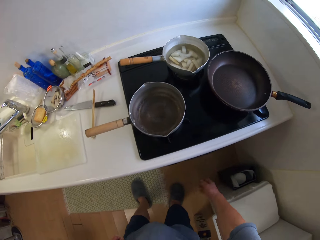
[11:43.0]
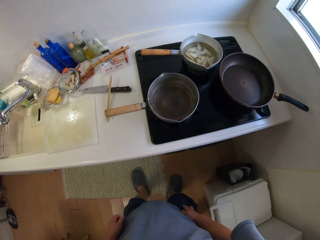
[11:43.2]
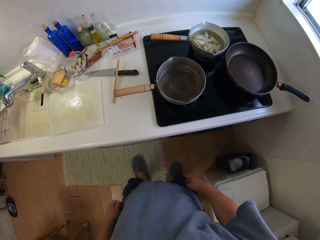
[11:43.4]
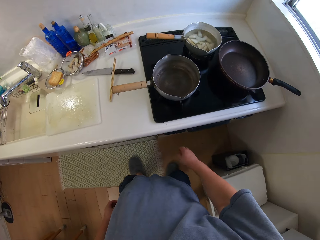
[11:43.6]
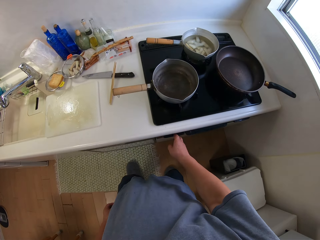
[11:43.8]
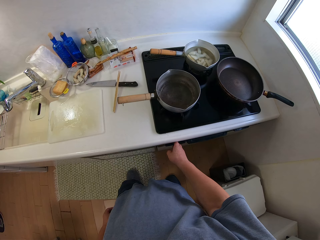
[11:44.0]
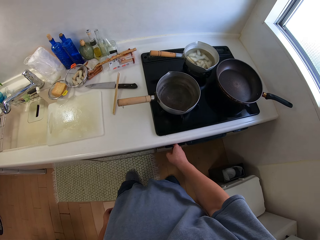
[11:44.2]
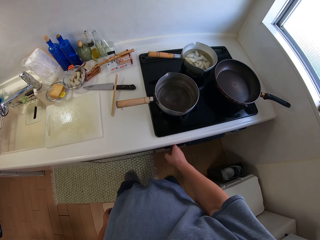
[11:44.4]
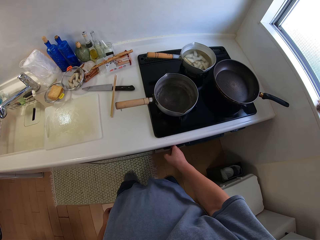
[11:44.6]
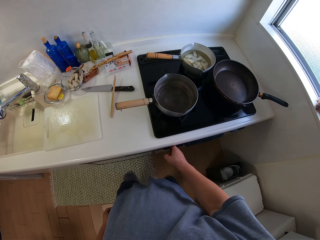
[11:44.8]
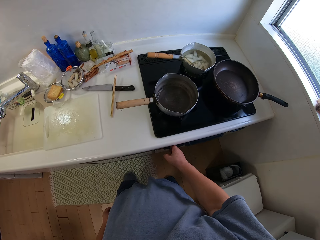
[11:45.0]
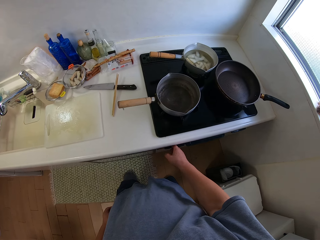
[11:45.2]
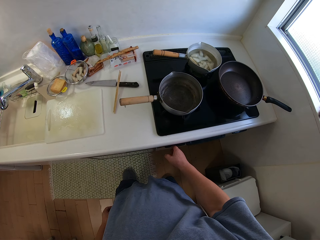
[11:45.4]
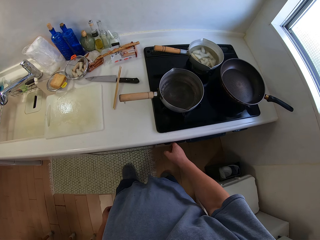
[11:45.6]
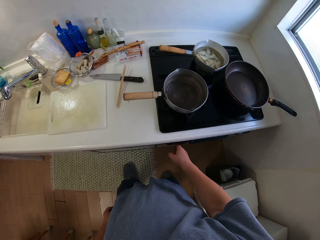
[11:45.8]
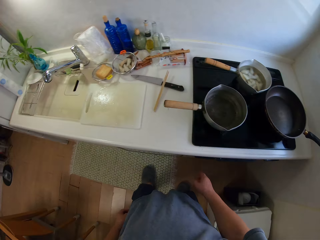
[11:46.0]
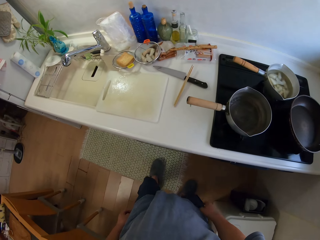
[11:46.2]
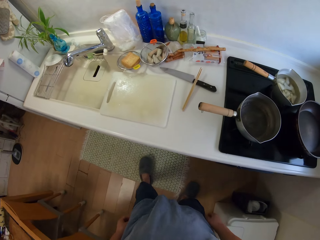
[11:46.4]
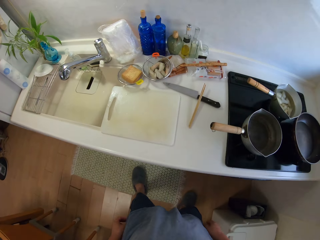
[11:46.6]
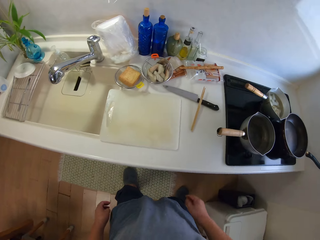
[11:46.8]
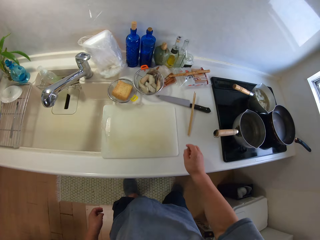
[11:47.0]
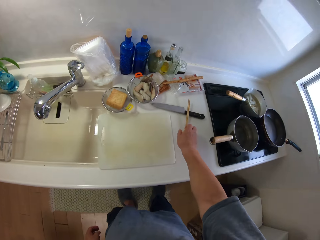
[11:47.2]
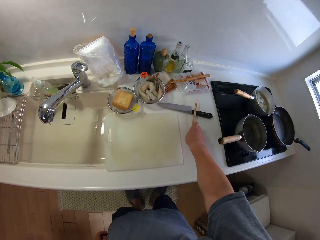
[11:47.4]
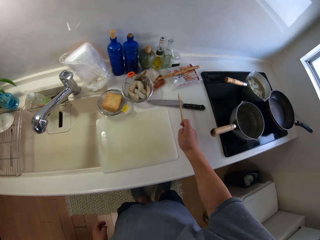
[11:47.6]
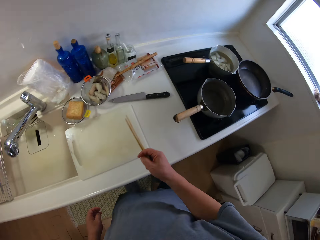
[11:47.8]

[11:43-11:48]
The camera wearer closes the drawer. They operate the cooker and stand in the kitchen.
